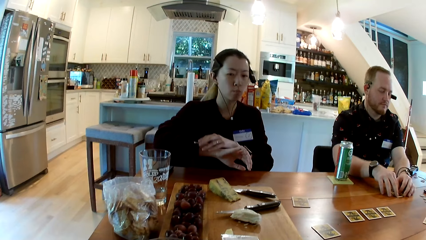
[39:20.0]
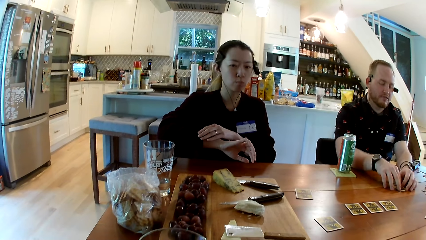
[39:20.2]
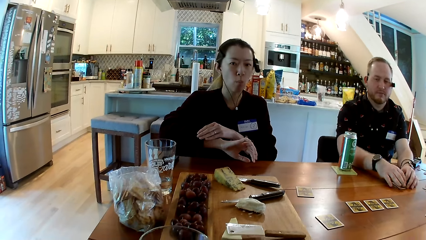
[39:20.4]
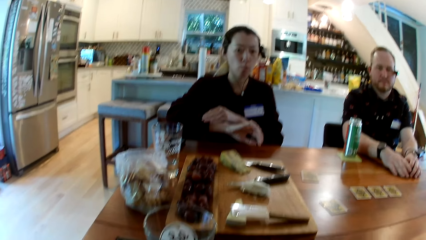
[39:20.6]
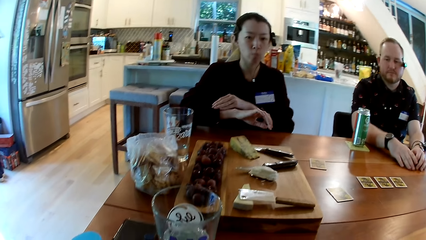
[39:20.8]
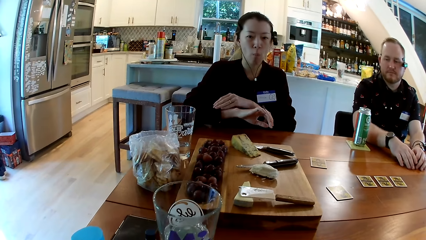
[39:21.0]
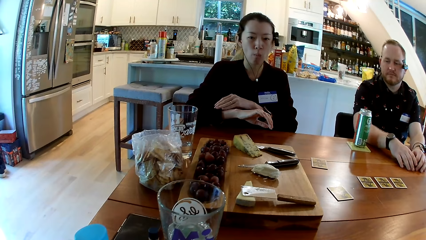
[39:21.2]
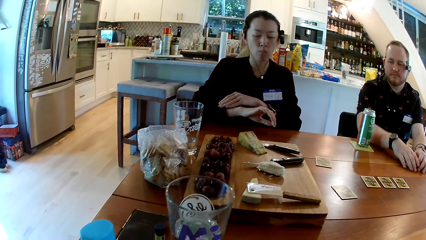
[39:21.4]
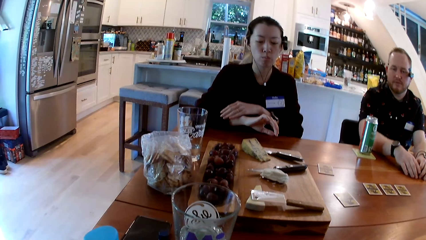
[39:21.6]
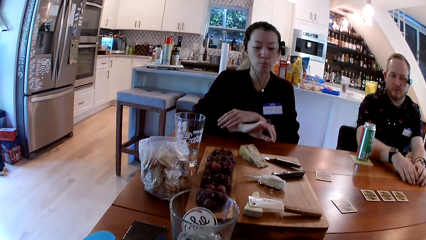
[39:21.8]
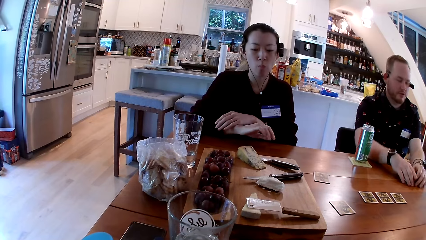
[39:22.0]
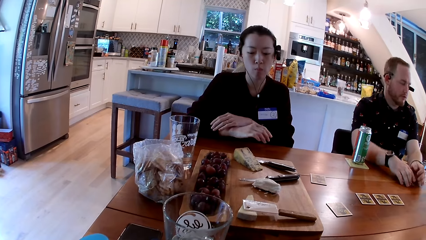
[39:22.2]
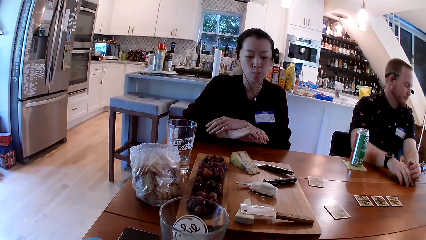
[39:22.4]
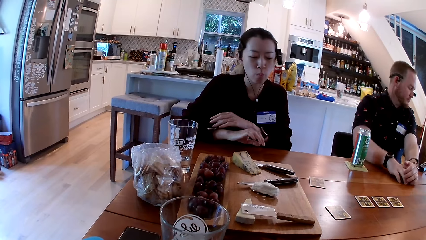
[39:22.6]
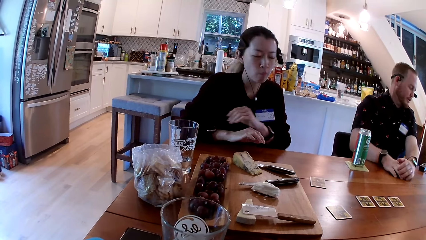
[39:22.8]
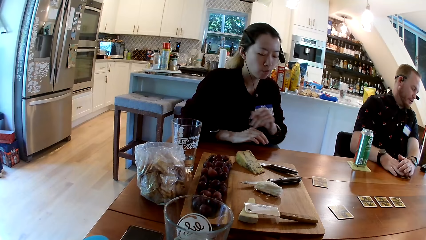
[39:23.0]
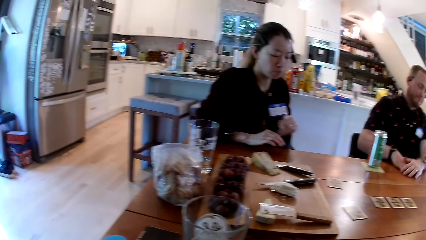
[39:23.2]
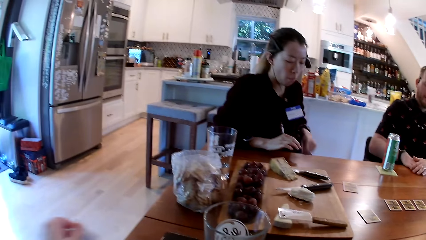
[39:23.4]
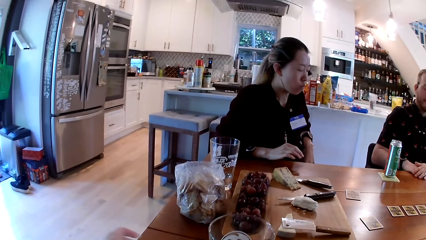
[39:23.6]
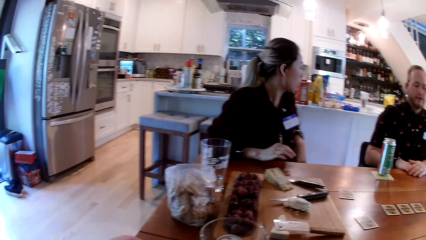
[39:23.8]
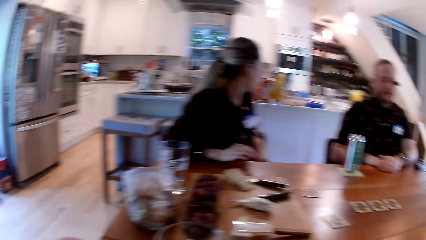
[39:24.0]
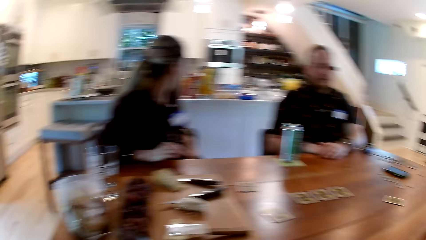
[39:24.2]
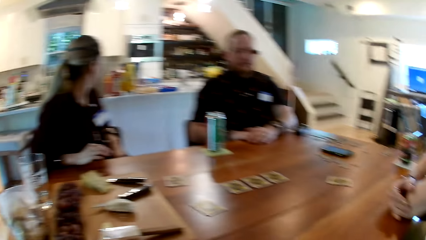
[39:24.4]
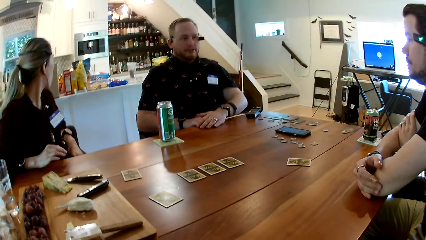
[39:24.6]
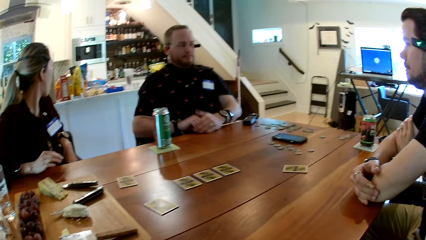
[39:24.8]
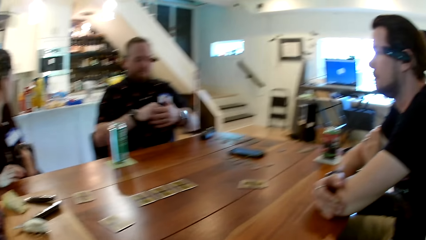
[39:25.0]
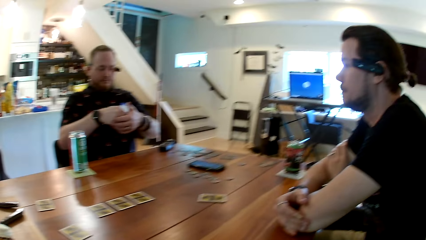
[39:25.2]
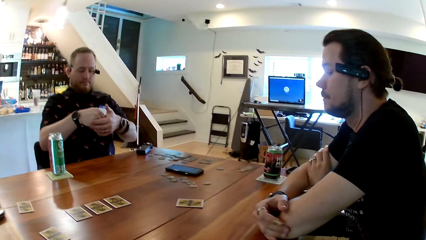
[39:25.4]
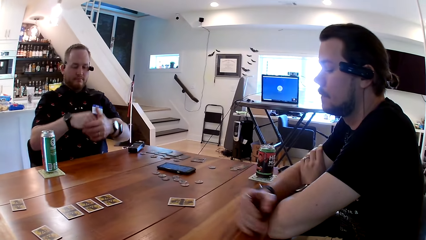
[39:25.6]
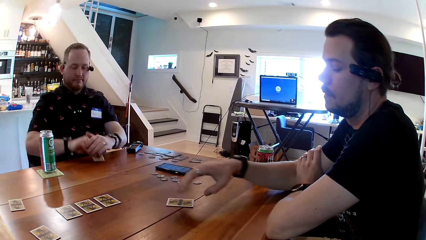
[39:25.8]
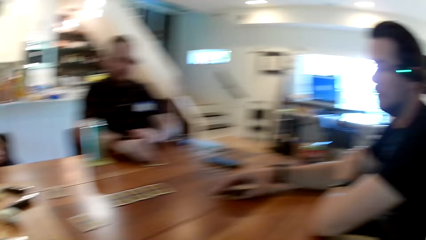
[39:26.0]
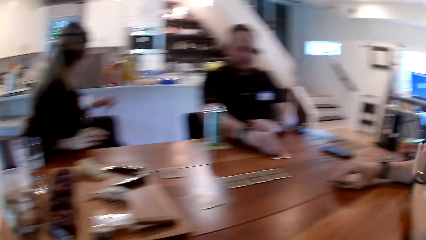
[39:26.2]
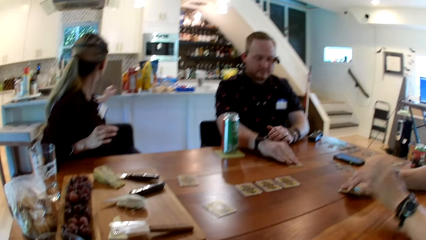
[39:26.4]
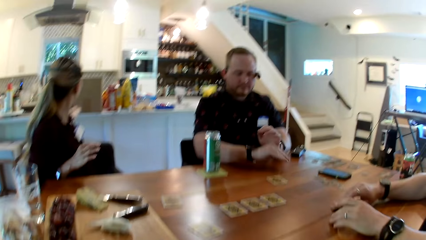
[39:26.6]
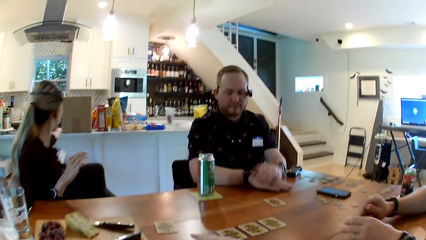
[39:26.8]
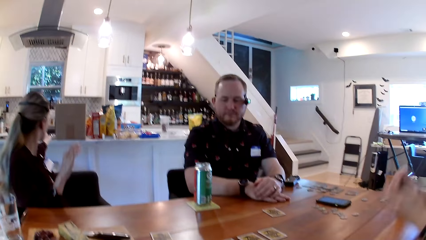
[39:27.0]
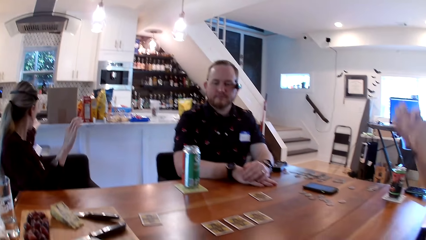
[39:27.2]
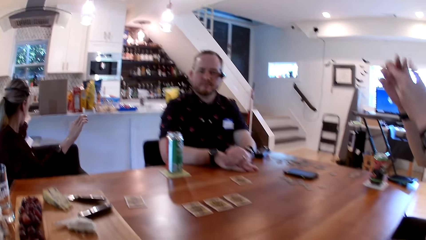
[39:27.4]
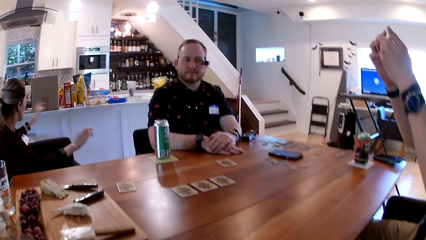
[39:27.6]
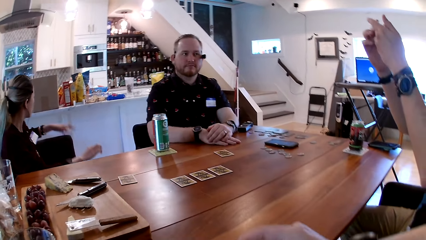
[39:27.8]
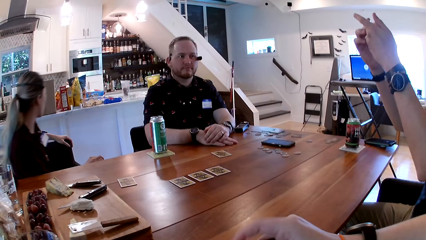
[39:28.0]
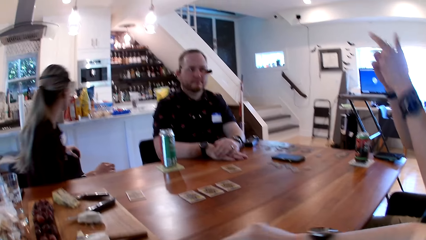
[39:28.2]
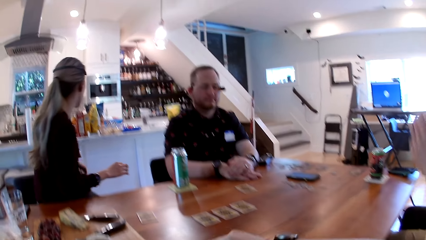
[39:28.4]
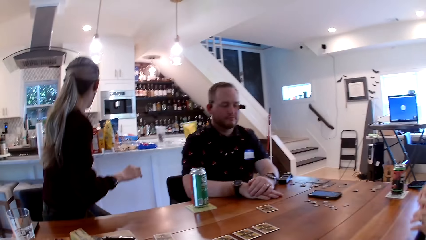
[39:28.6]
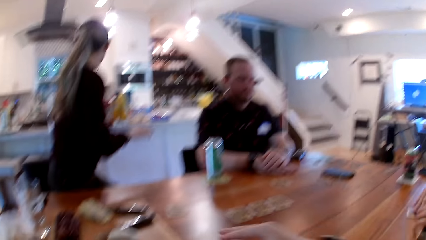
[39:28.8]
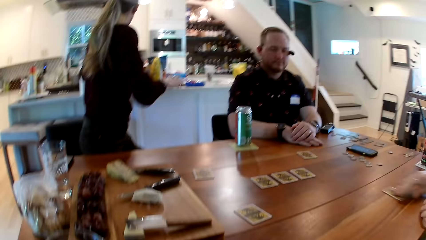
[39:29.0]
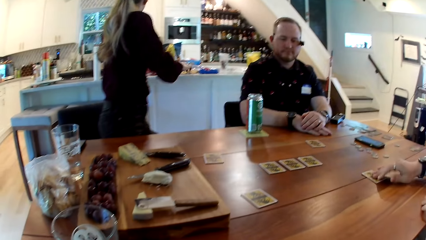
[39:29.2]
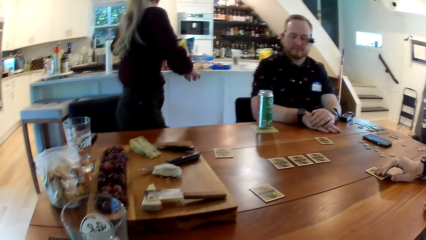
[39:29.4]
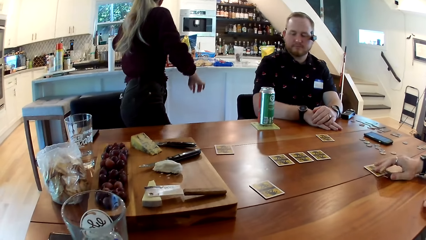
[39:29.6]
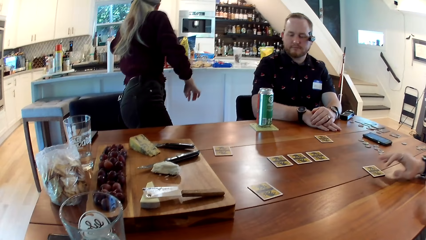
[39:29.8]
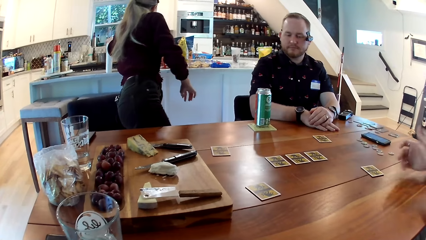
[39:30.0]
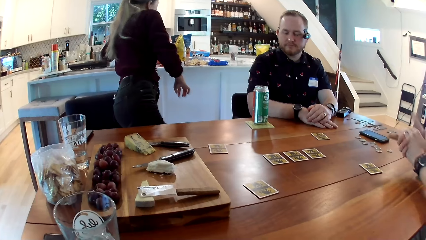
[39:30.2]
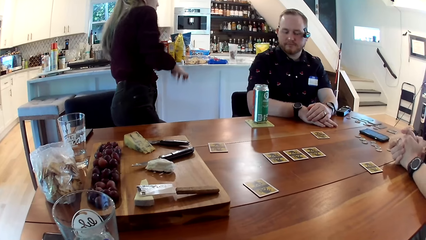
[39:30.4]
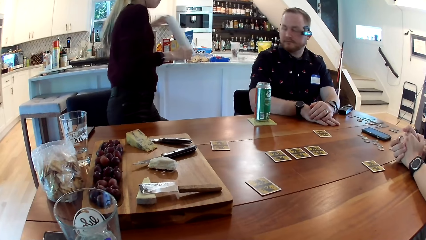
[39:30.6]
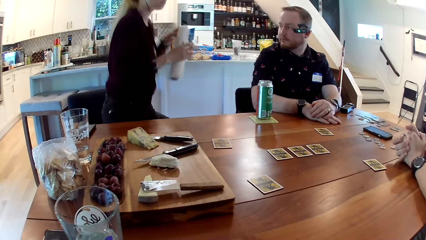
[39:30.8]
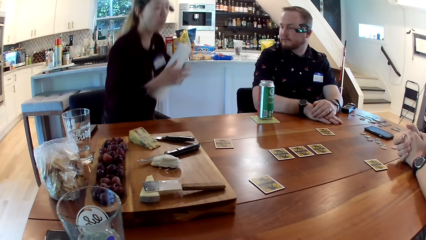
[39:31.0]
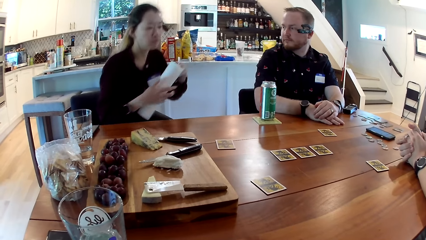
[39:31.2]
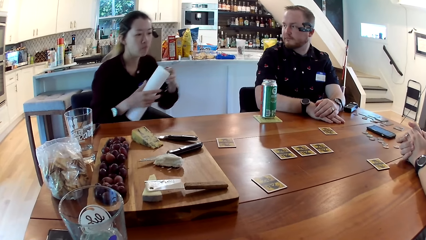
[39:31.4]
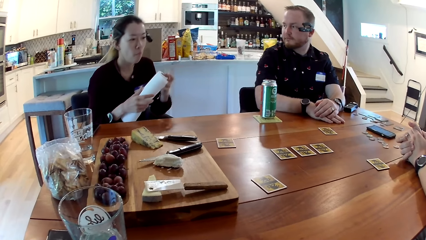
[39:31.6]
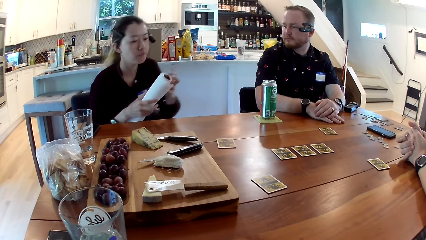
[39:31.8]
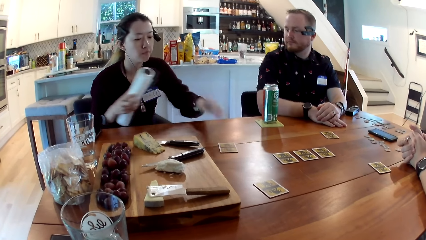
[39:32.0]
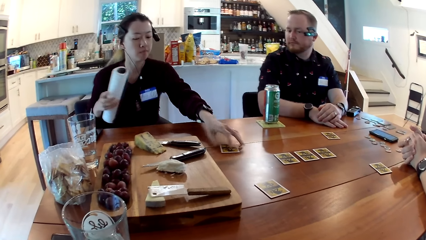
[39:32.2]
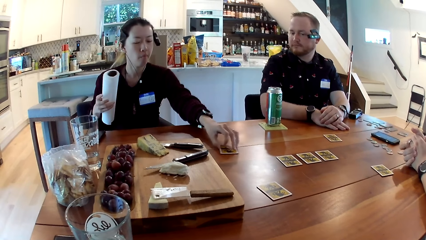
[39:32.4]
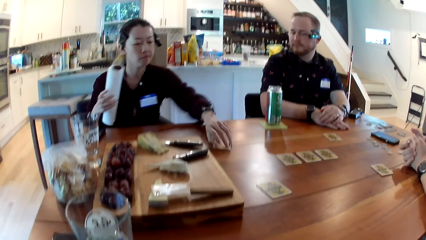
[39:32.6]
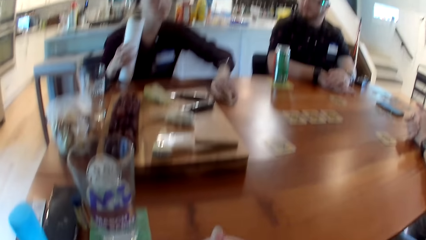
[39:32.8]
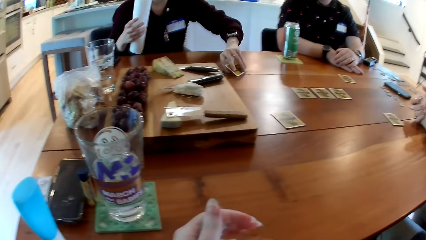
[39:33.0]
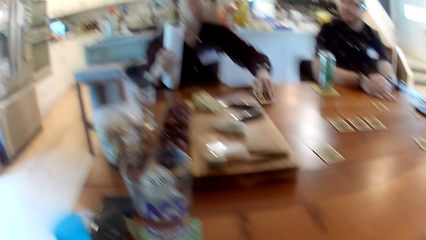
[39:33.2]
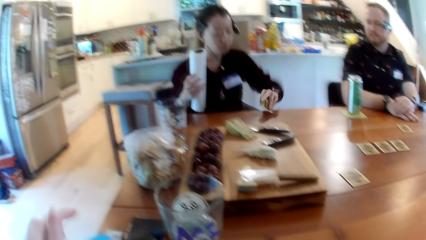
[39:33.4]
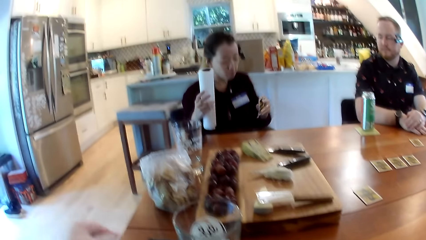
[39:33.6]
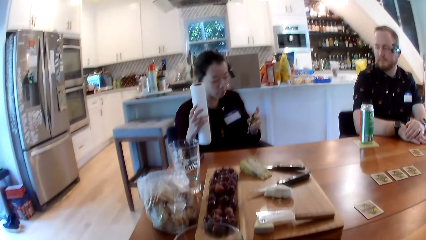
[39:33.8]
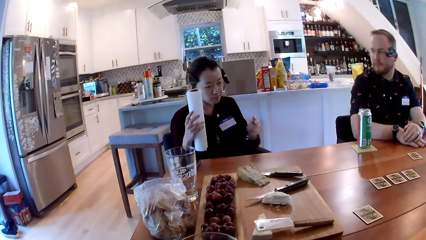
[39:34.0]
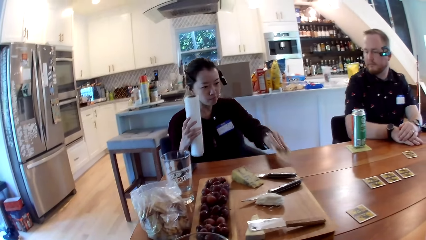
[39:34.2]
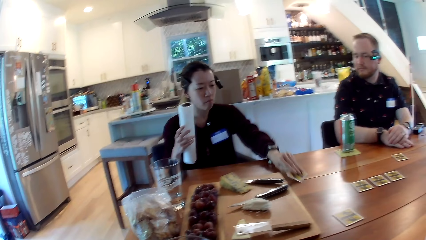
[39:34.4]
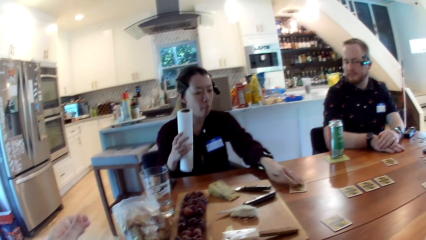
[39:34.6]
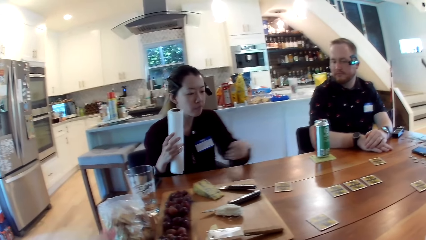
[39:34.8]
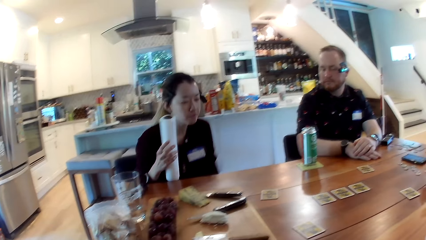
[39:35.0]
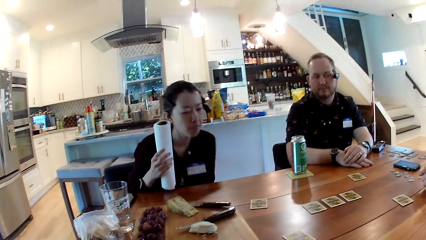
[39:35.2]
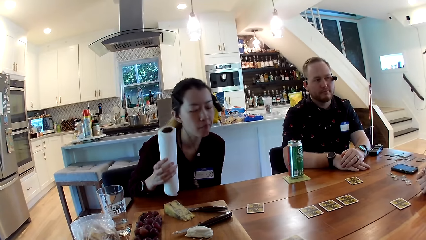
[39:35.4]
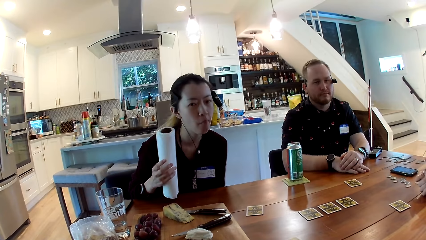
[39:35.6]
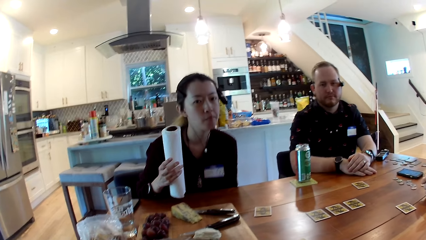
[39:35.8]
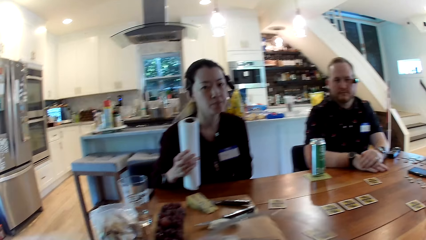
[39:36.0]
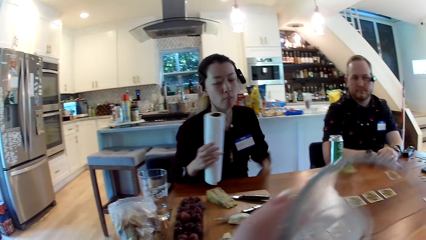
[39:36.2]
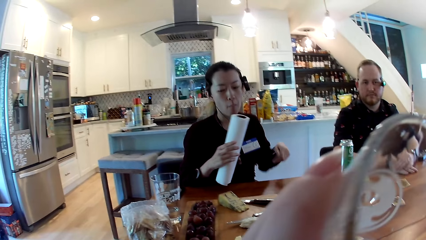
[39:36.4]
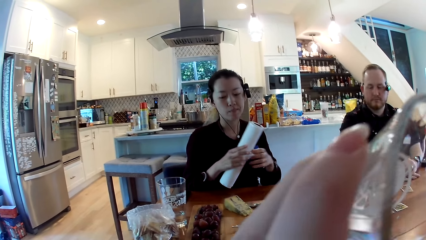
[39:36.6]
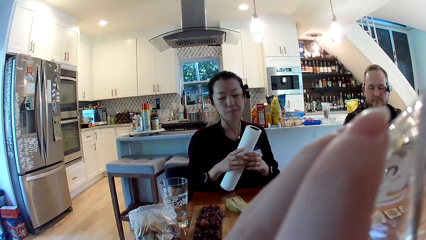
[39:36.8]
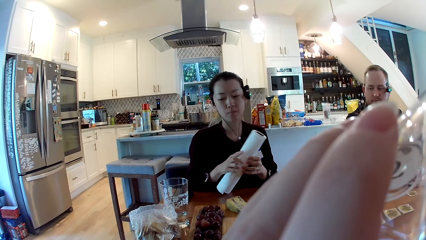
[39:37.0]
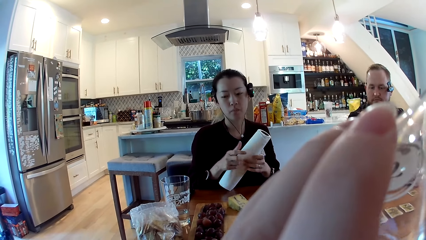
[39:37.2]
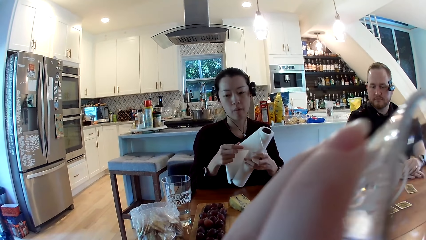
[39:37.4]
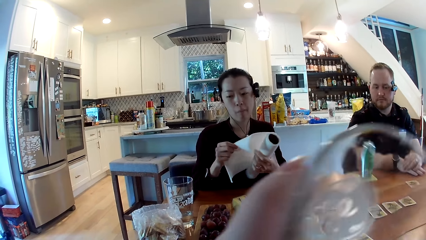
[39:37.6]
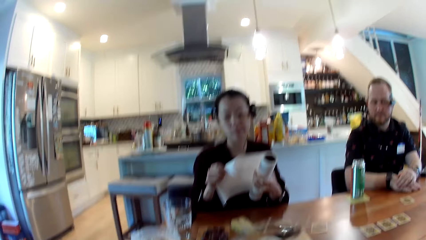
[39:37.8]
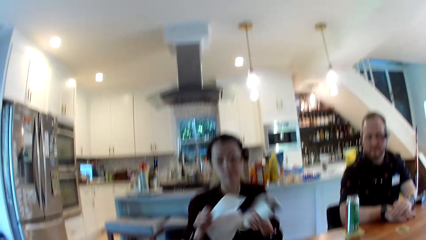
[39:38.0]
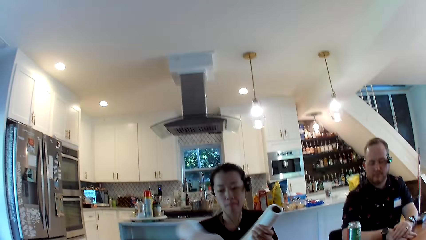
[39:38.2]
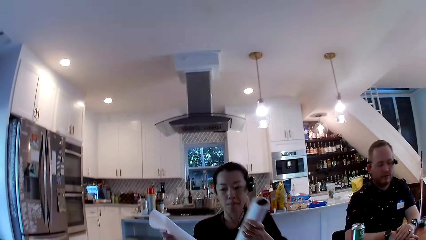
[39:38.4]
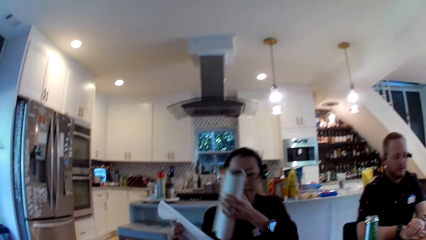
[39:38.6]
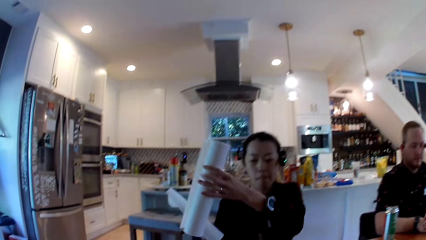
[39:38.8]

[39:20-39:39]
The woman adjusts the watch on her right hand with her left hand. A man picks the card on the table with both hands. The man places the card on the table with his right hand. Another man picks a card from the table with his right hand. The other man looks at the card. The woman stands up. The other man places the card in his right hand on the table. The woman picks a roll of tissue from a kitchen table with her left hand. The woman holds the roll of tissue with both hands. The woman holds the roll of tissue with her right hand. The woman picks a card from the table with her left hand. The woman looks at the card. The woman places the card in her left hand on the table. The camera wearer drinks water from a cup or glass in her left hand. The woman rolls out tissue with both hands. The woman cuts out a piece of tissue with her right hand from the roll of tissue in her left hand. The woman places the roll of tissue on the table with her left hand.
